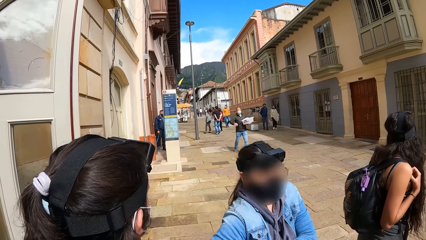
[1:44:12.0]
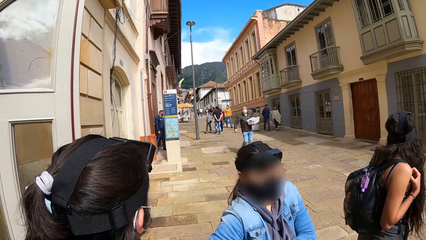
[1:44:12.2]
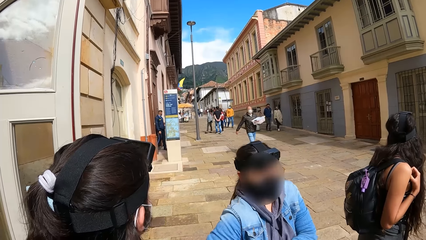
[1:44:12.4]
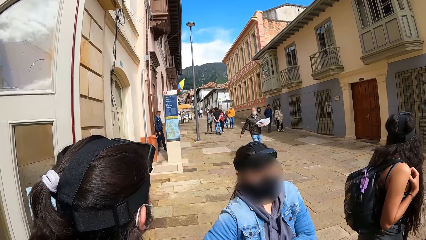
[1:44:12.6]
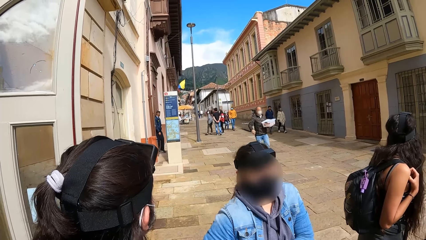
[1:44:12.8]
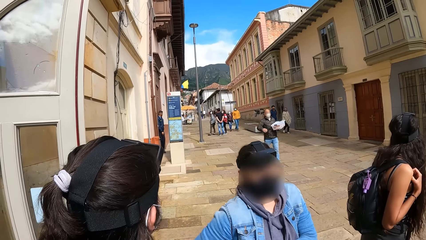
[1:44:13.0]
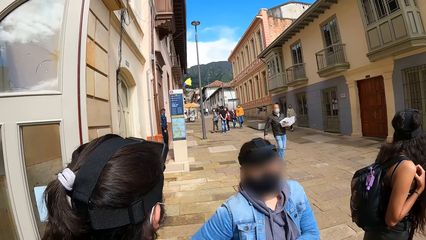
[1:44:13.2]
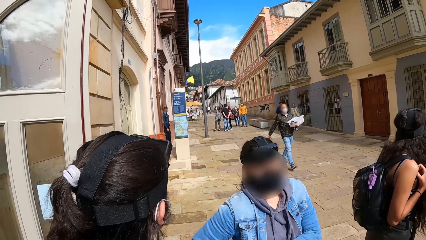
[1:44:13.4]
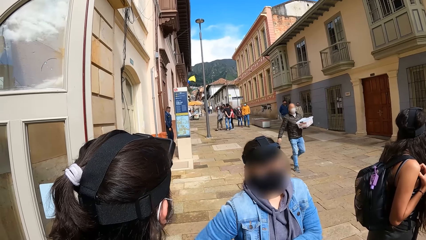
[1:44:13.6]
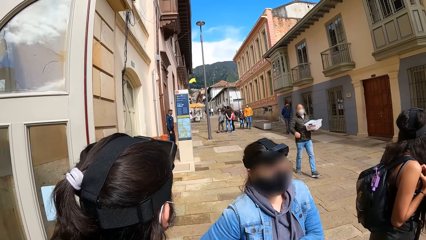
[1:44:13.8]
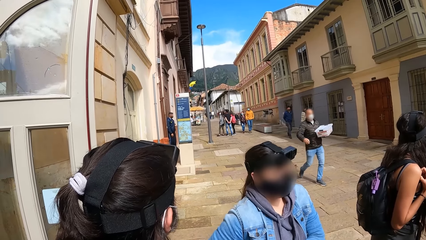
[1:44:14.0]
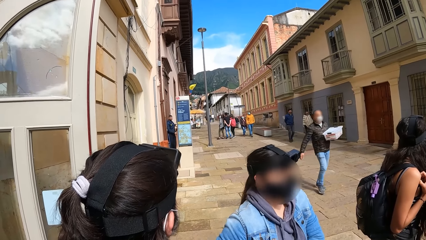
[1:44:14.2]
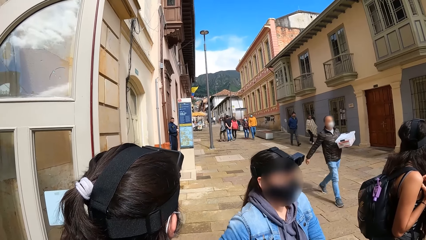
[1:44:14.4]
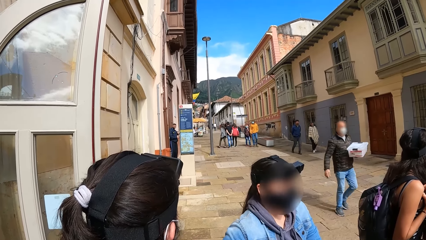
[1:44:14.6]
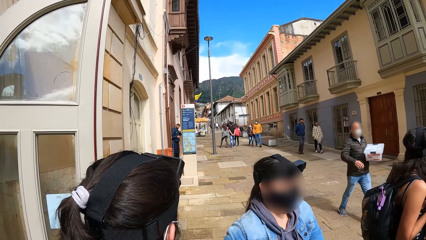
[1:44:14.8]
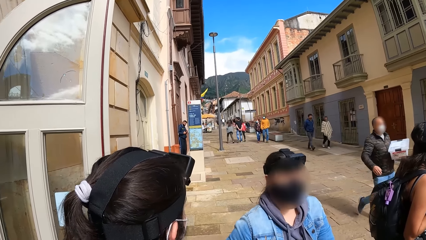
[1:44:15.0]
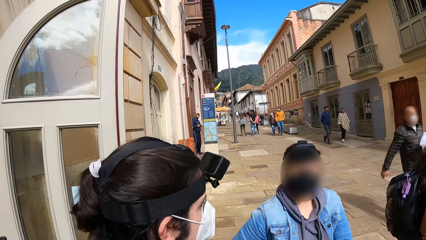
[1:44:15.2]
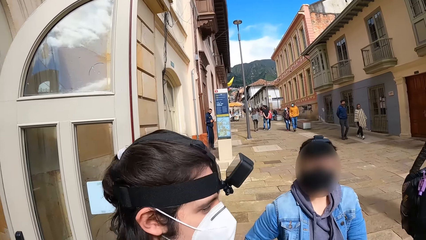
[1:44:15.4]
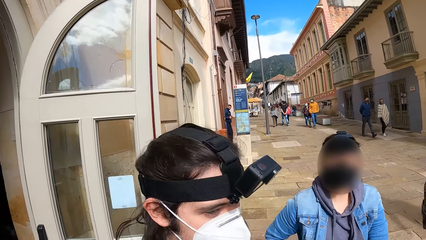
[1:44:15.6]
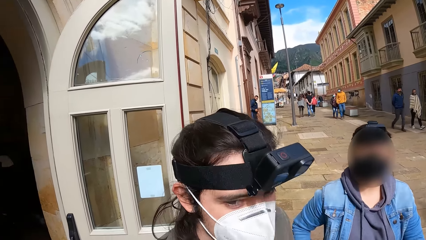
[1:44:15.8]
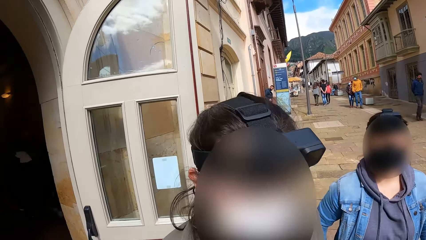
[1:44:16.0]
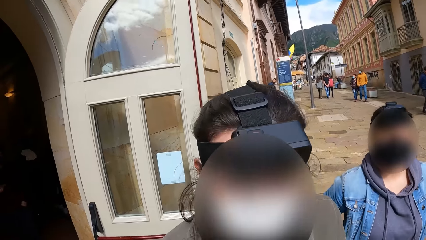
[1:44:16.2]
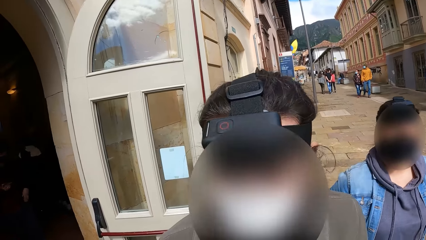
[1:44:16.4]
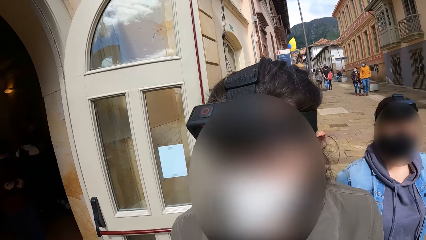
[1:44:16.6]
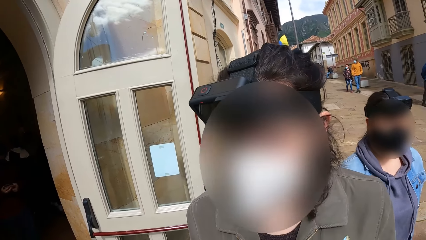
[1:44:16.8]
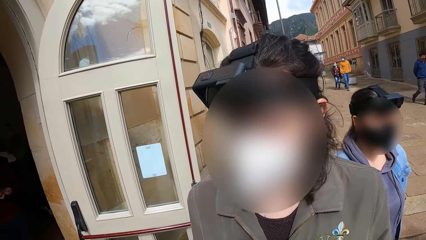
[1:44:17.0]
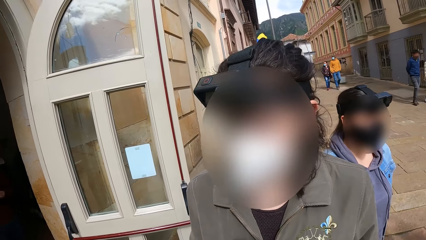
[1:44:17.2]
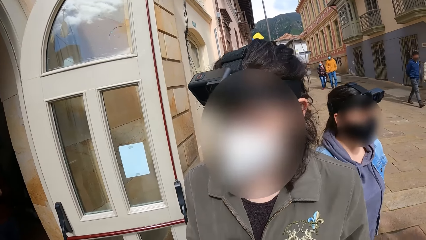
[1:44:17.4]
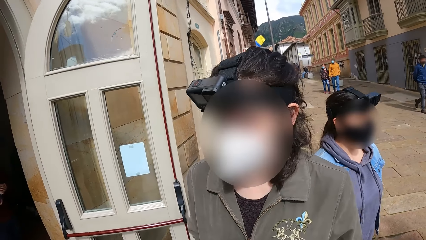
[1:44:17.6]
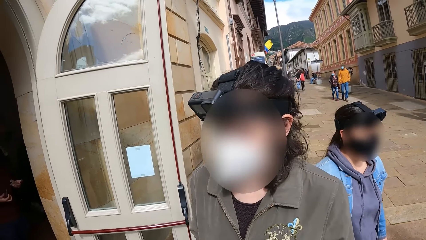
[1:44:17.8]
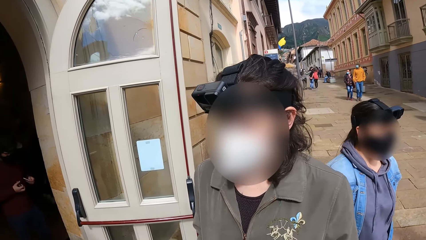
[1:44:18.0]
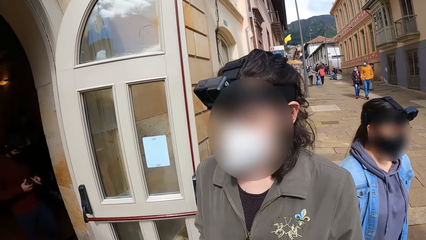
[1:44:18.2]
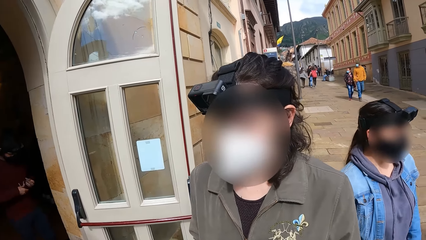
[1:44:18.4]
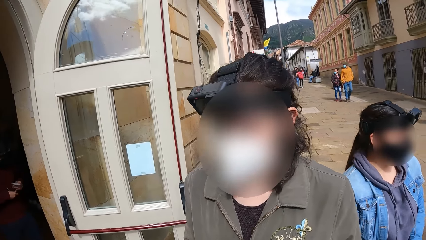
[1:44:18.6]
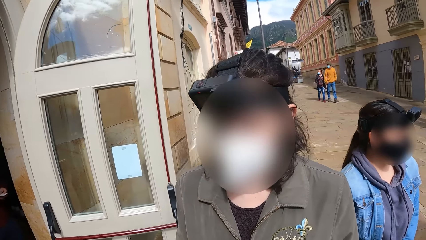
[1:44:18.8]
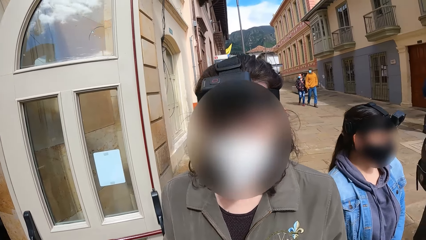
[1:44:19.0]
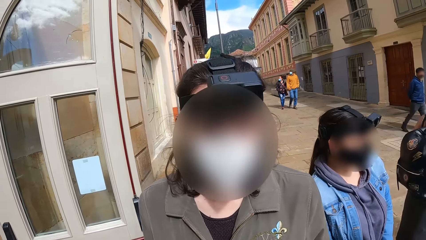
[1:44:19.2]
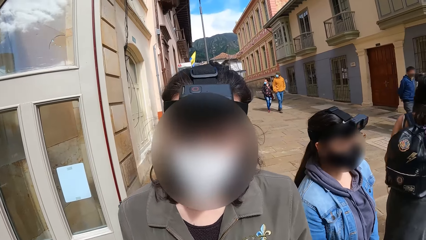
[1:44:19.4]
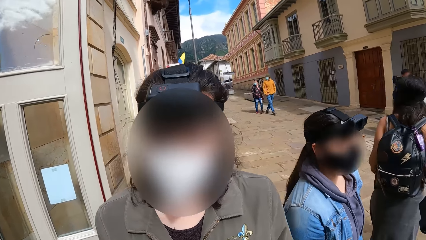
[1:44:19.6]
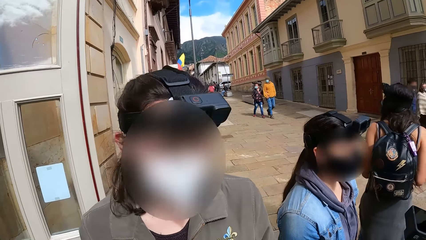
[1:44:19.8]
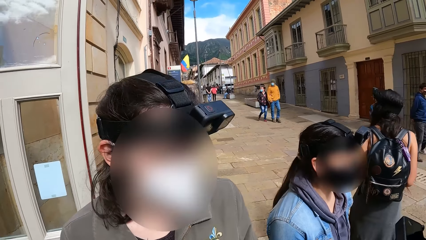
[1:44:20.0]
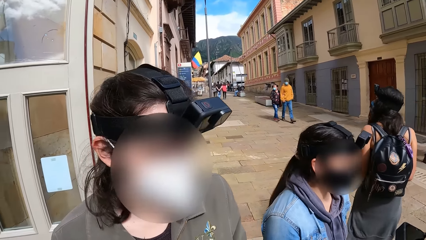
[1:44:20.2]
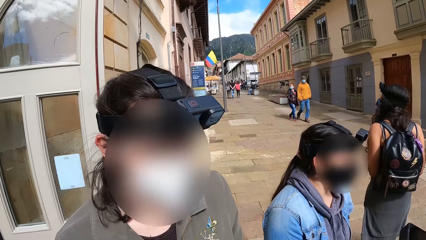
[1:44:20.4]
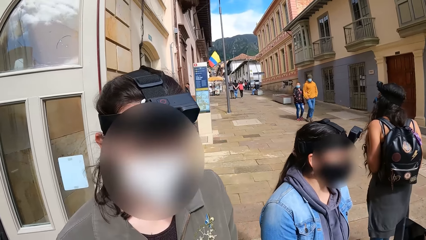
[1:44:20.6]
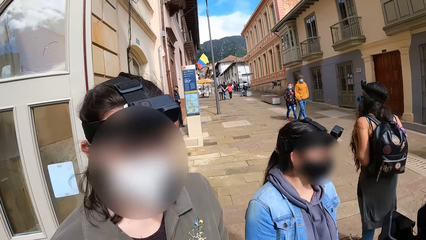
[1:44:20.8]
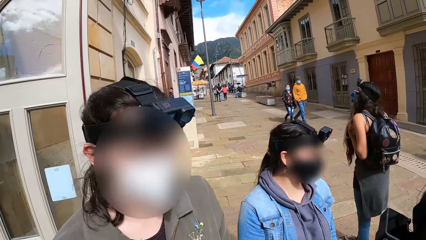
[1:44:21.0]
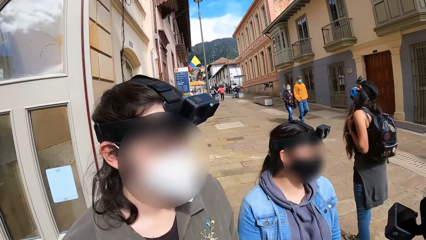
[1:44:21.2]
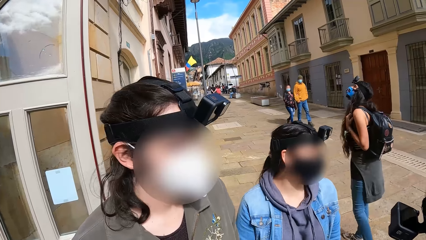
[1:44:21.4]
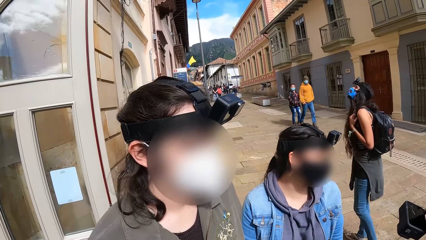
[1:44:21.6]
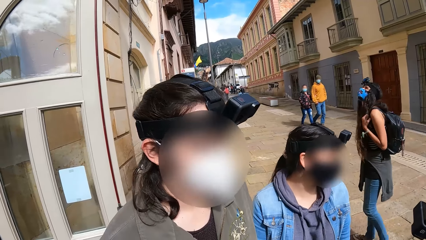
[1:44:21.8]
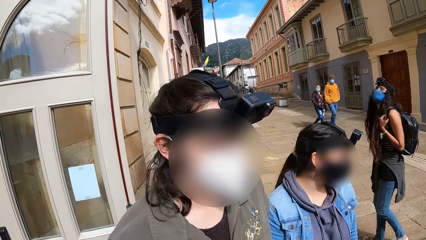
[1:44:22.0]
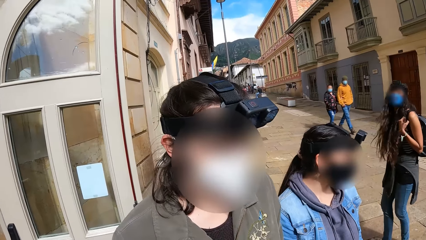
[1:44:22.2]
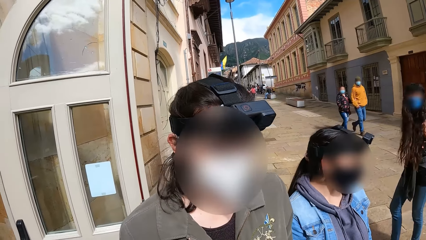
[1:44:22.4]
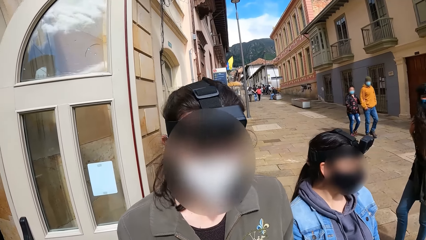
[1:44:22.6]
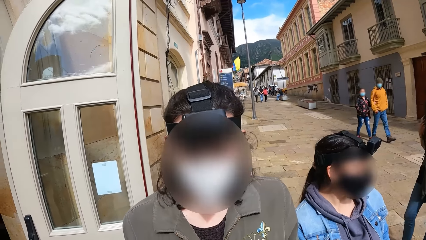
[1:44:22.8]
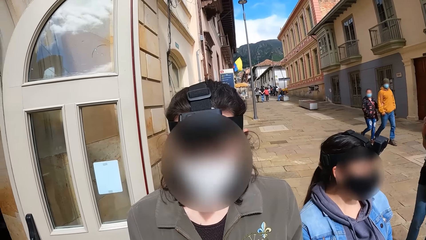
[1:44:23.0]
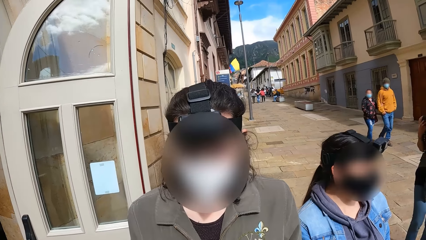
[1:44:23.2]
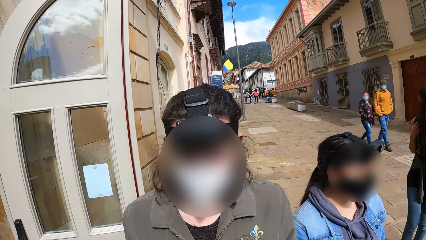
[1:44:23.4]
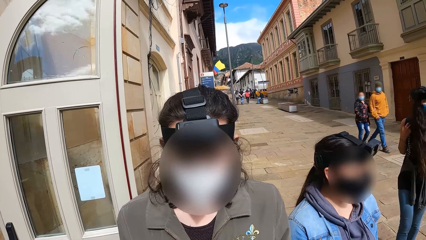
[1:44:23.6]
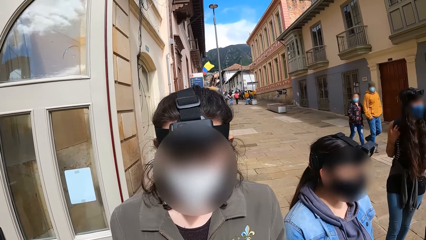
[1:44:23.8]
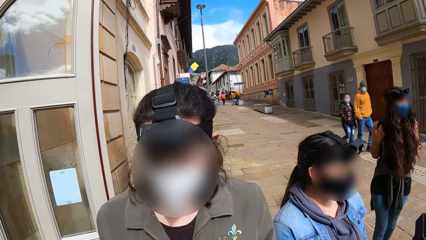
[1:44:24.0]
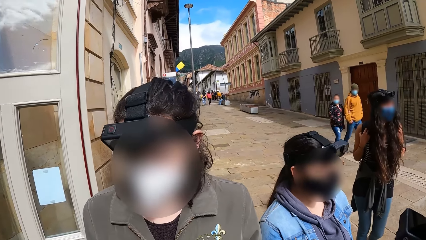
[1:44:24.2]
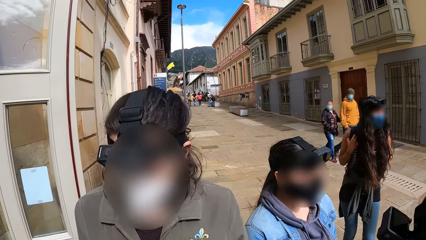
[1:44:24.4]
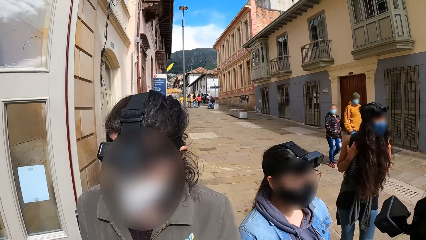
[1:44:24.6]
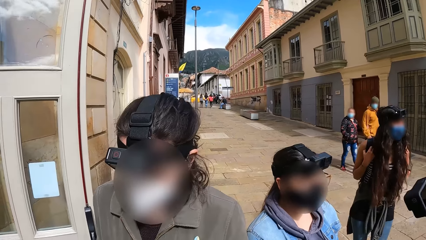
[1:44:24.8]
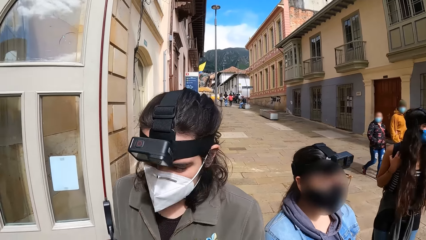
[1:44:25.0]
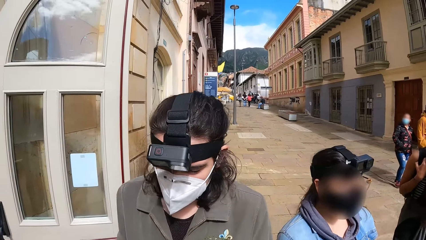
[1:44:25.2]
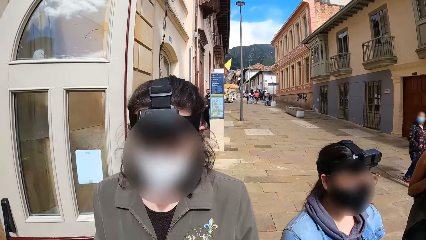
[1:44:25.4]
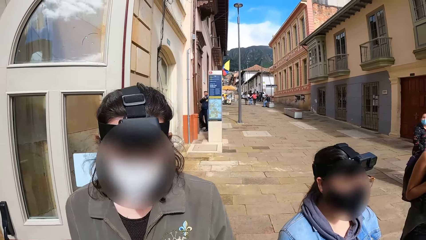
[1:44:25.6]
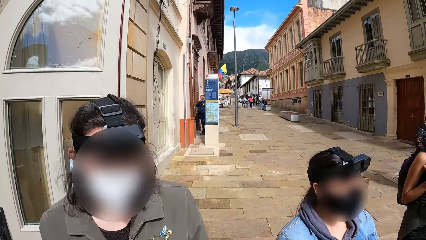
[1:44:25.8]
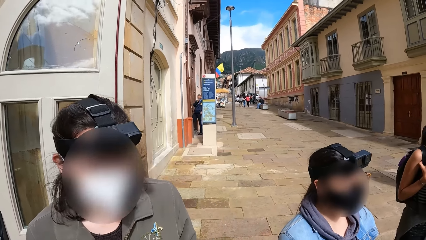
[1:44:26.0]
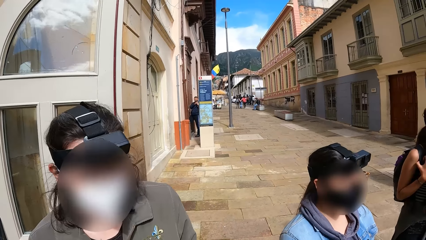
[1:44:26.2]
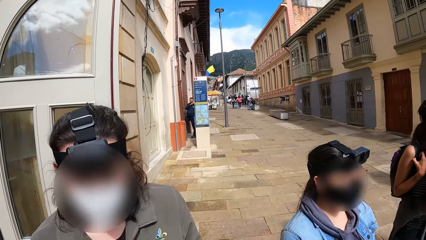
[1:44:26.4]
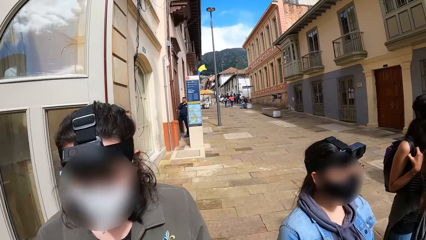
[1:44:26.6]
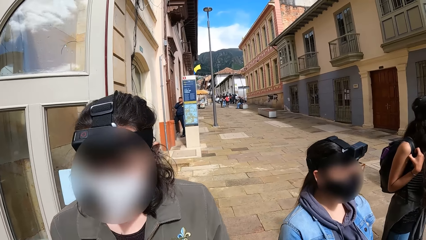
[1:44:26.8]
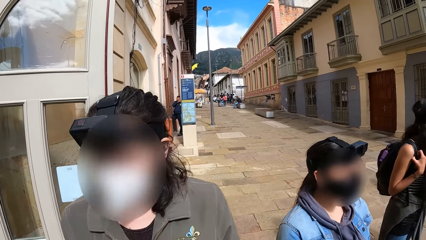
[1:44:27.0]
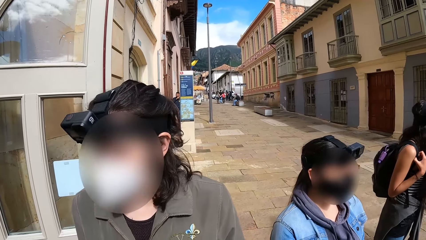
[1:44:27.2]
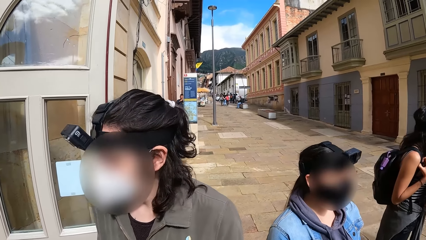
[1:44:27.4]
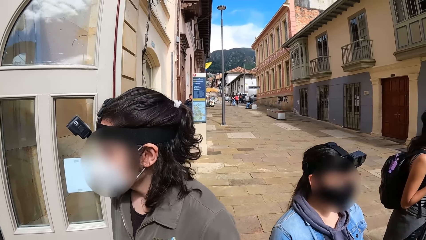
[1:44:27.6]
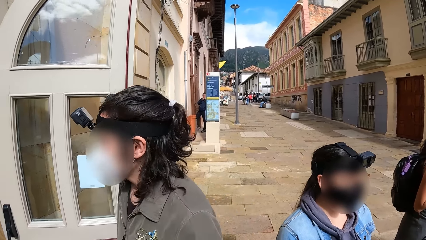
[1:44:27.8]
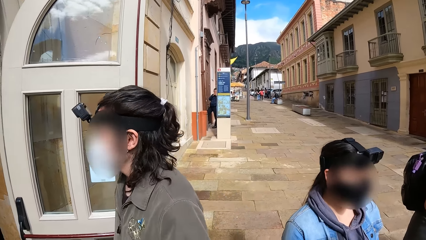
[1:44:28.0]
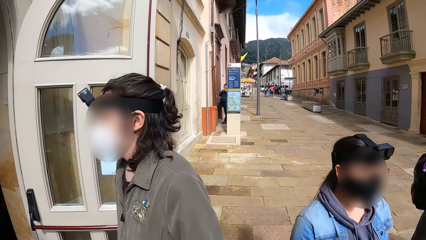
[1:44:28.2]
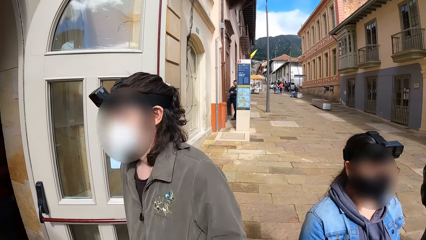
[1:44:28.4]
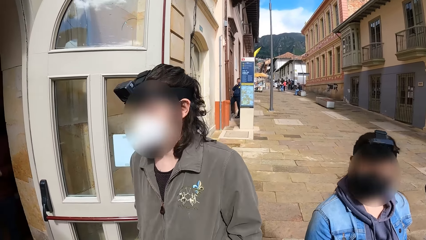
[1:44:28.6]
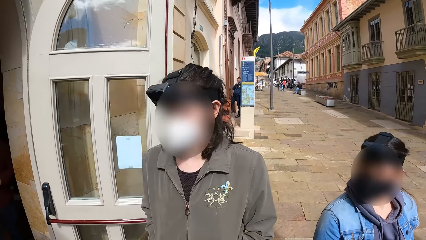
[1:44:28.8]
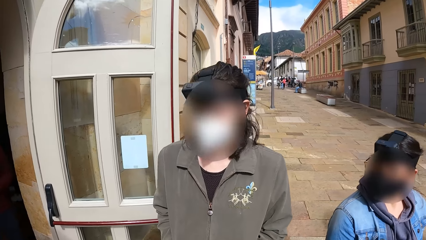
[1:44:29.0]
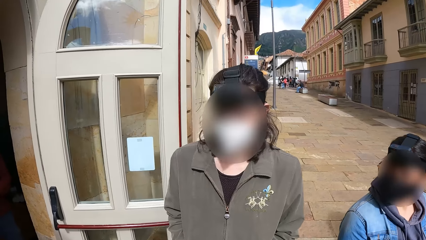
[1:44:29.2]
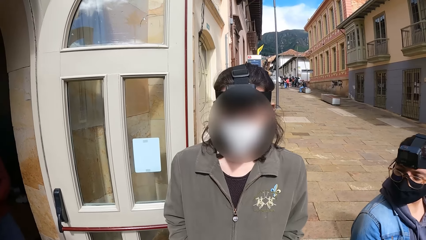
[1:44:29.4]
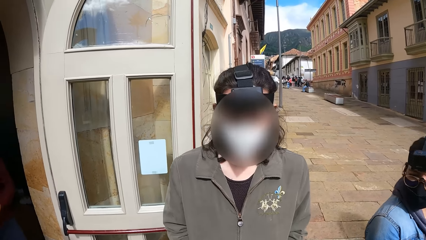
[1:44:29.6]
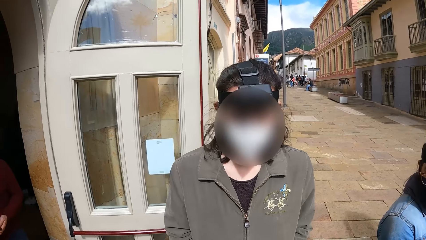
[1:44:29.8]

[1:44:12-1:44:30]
The camera wearer converses with the man. The lady looks at the camera wearer.
